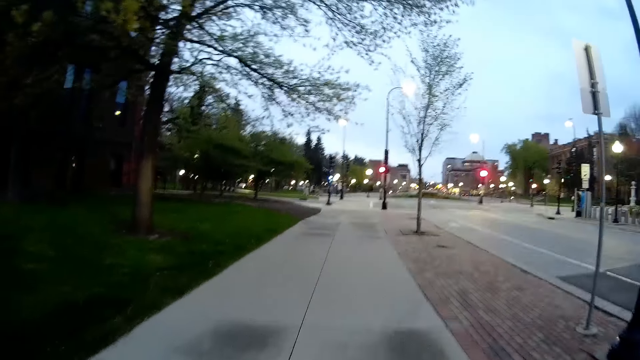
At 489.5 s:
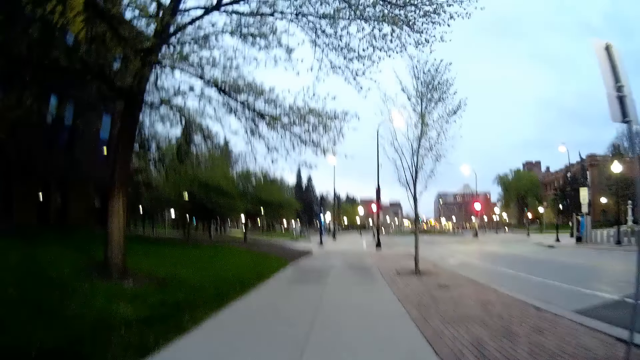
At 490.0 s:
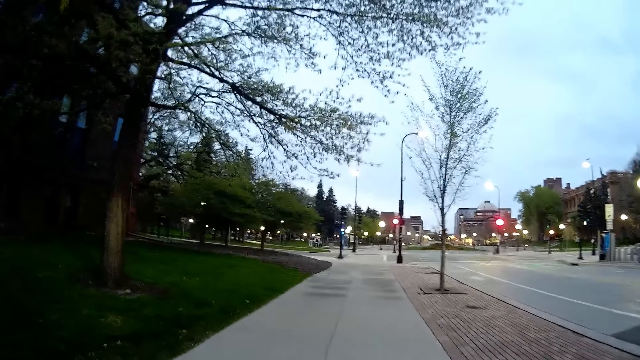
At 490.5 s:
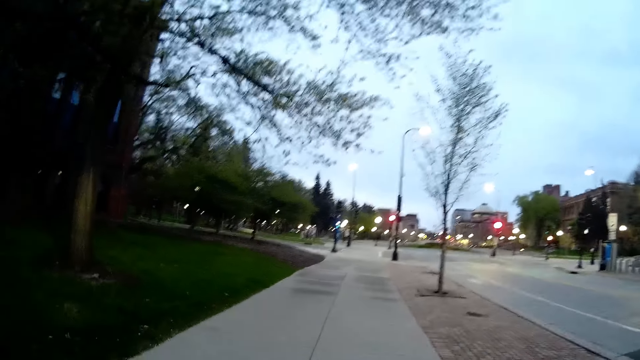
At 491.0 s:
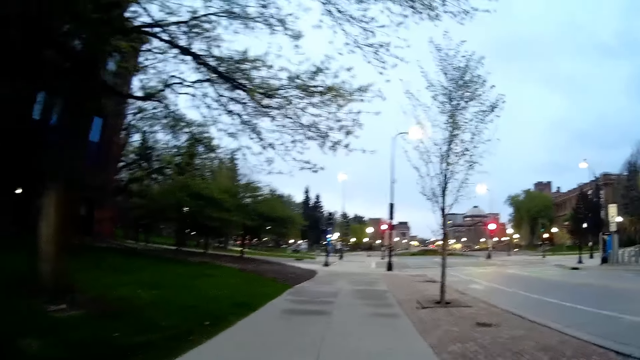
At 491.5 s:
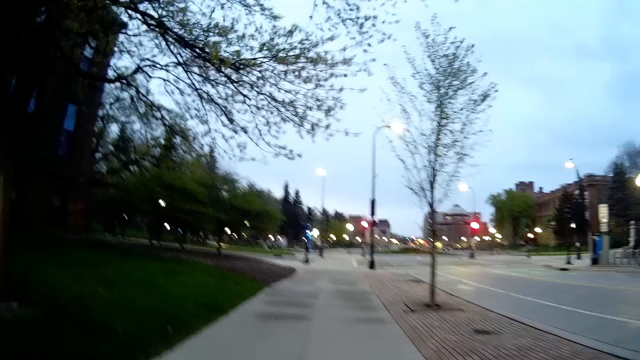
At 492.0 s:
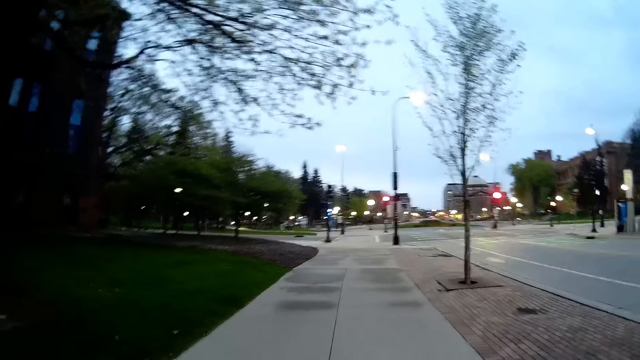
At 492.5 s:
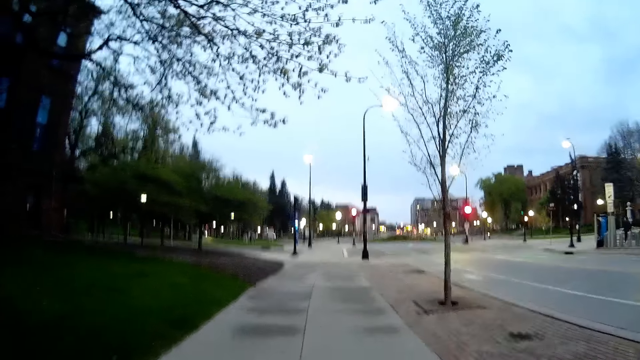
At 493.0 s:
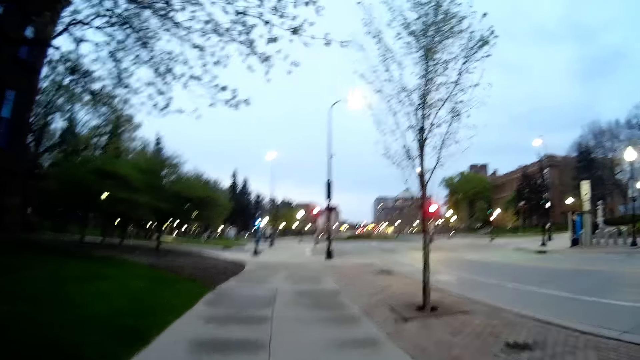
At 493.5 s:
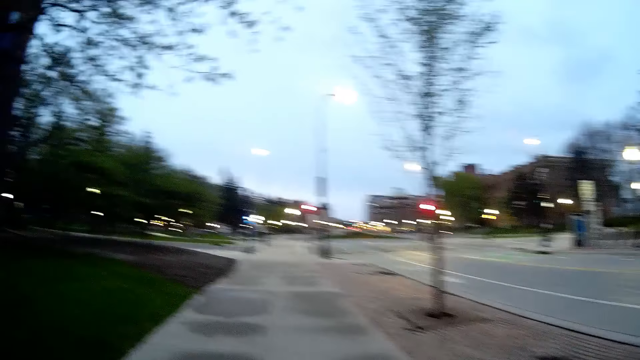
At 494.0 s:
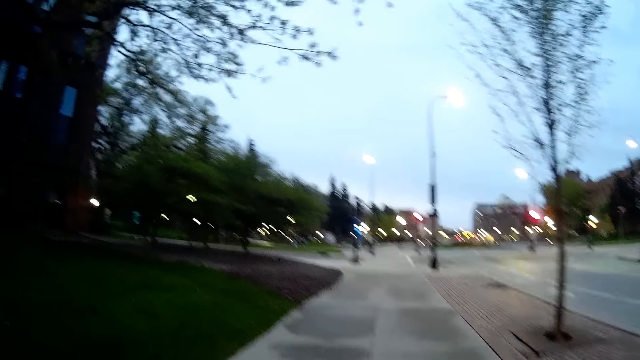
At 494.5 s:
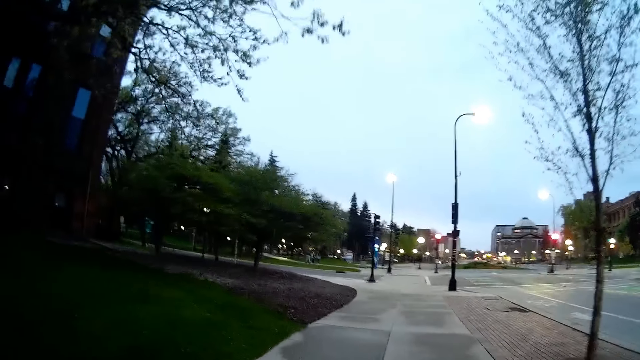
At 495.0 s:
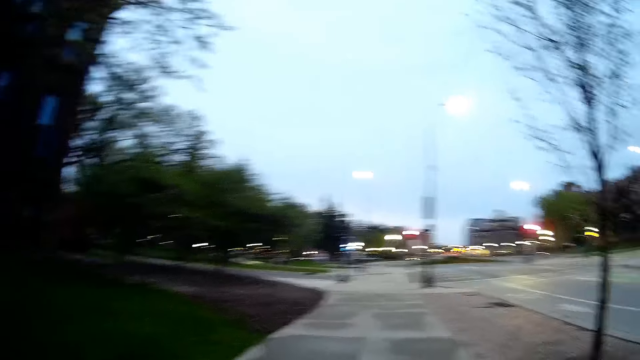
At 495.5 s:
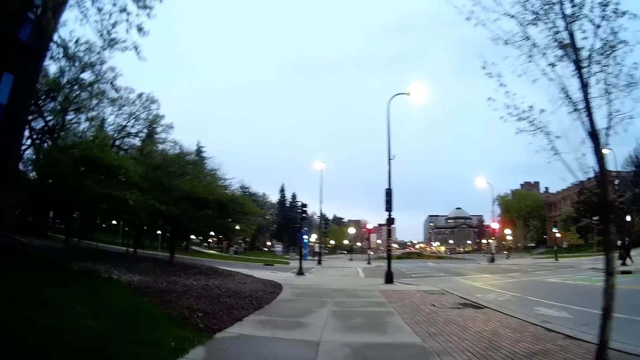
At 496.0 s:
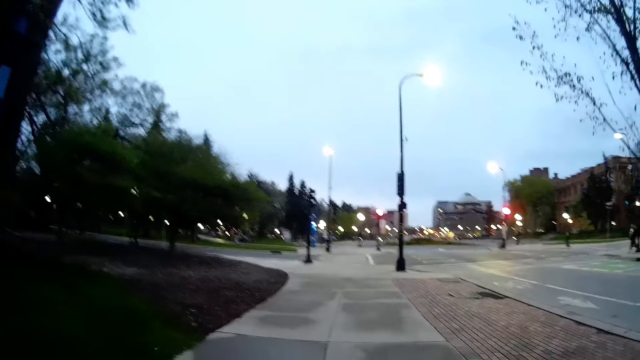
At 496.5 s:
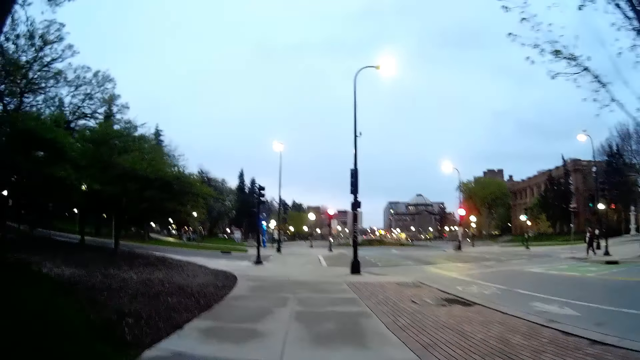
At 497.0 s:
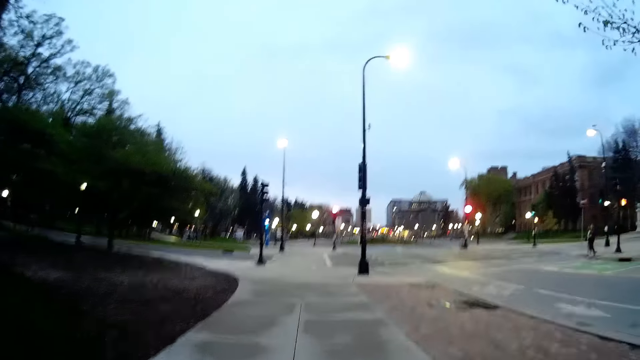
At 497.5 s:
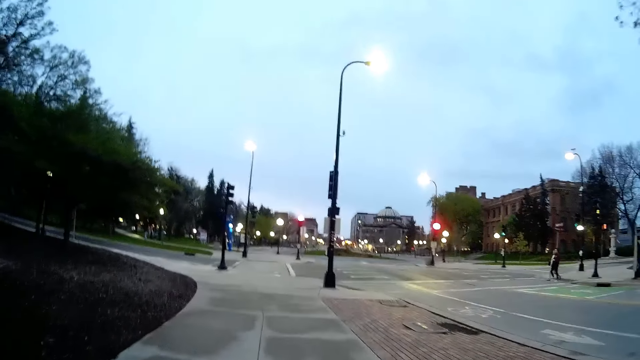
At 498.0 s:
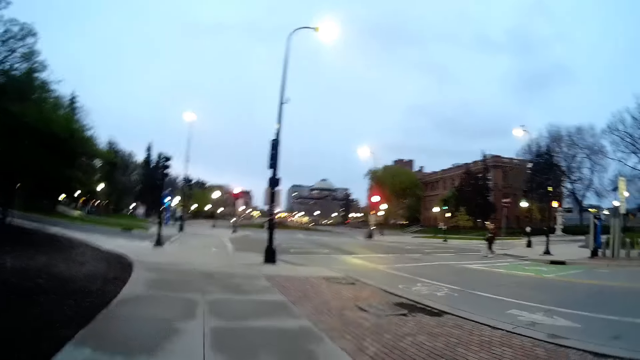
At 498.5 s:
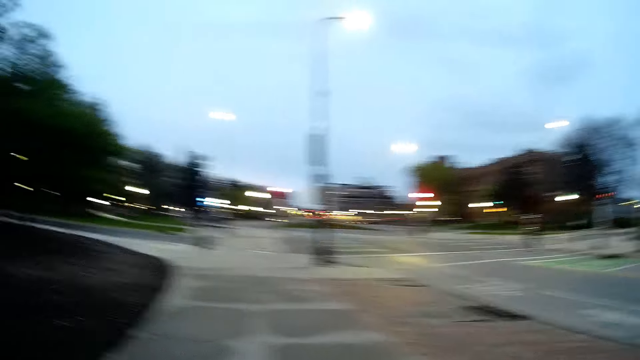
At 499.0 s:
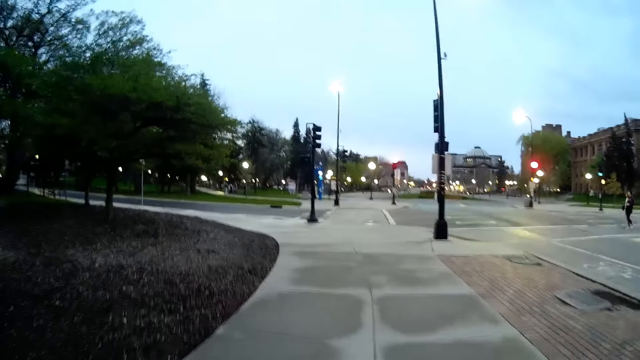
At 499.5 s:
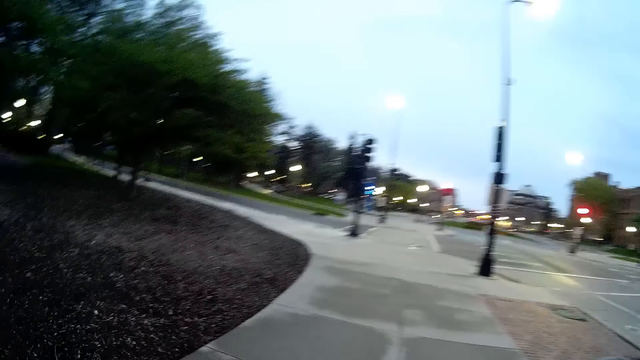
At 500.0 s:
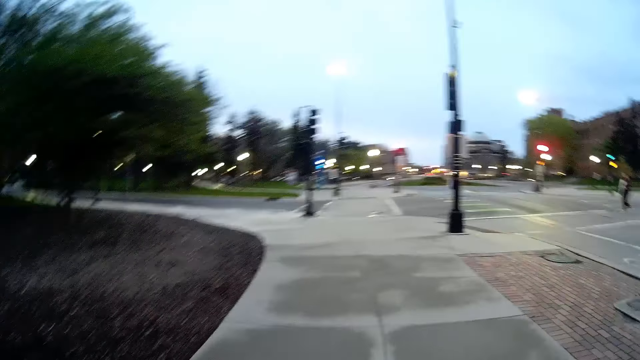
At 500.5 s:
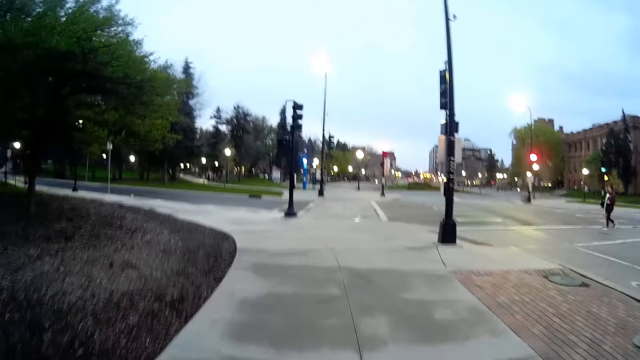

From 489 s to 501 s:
The camera wearer interacts with the woman.

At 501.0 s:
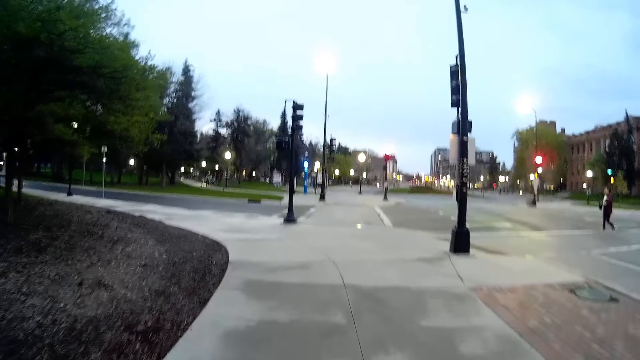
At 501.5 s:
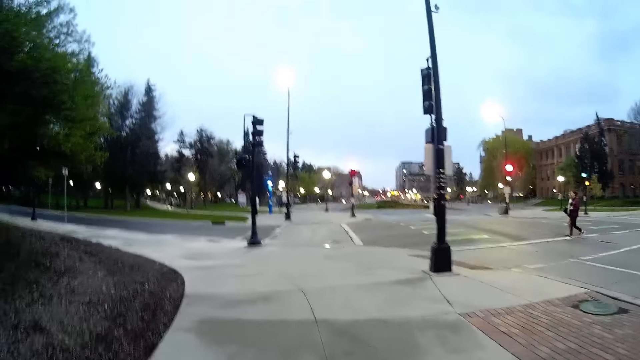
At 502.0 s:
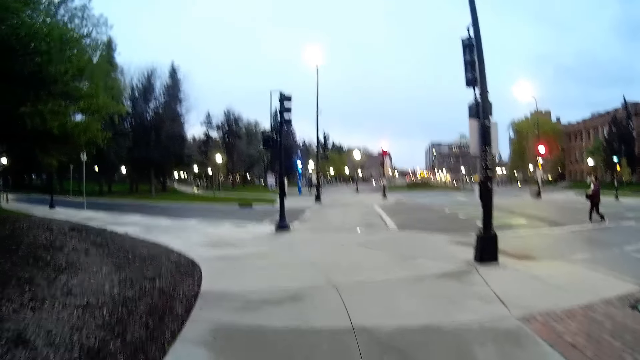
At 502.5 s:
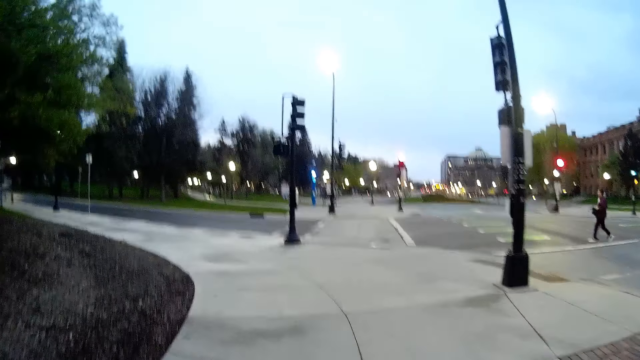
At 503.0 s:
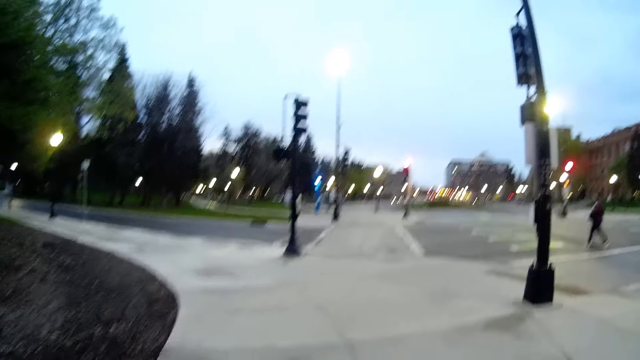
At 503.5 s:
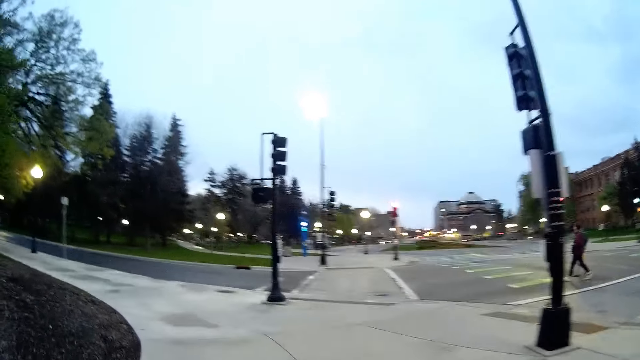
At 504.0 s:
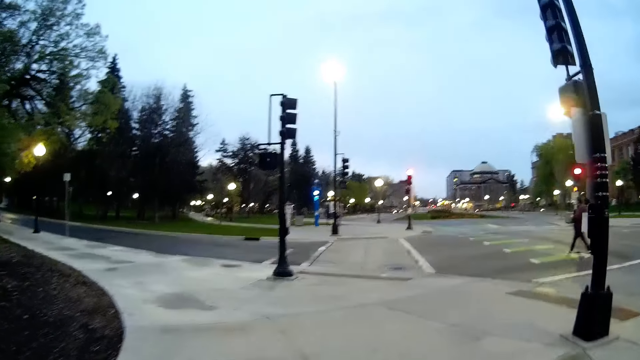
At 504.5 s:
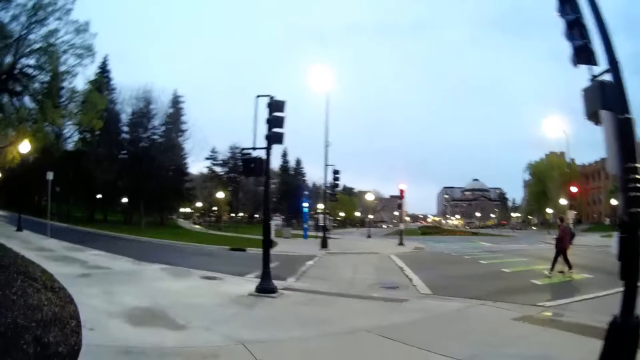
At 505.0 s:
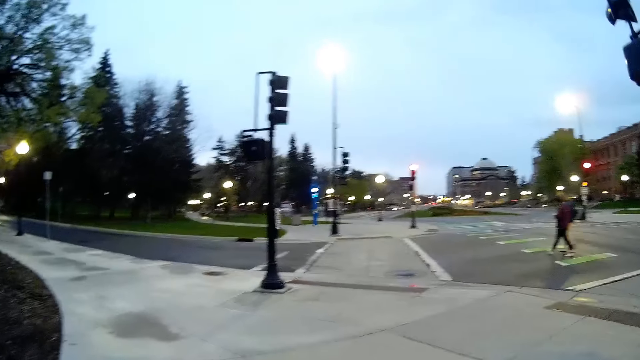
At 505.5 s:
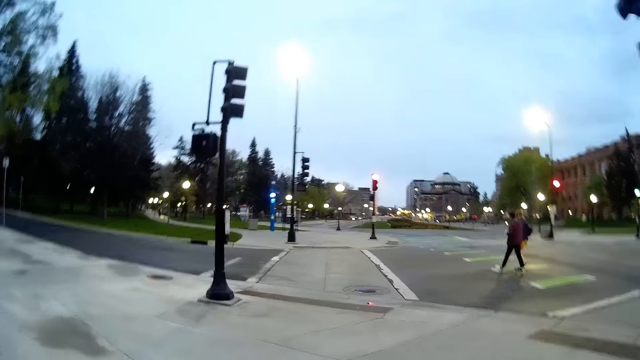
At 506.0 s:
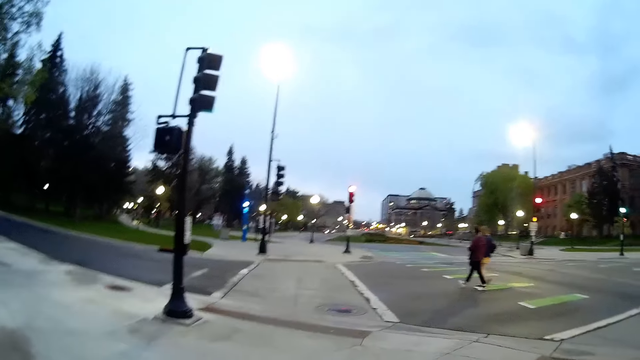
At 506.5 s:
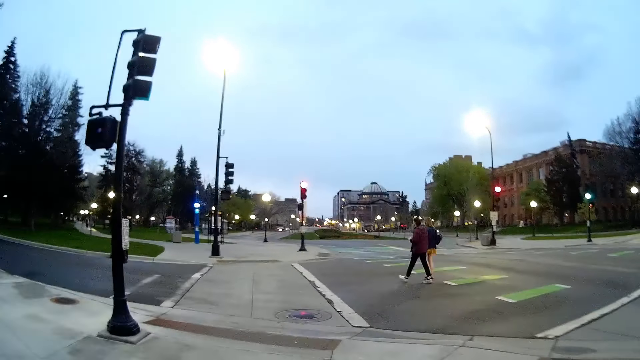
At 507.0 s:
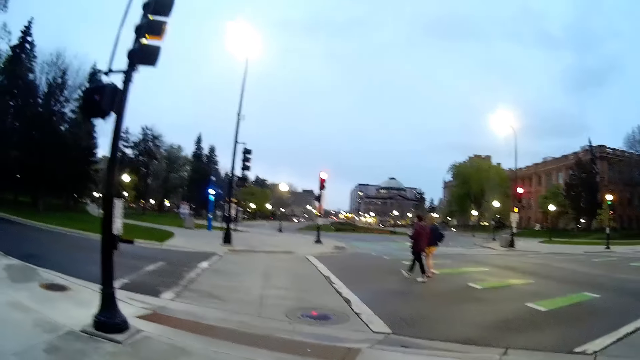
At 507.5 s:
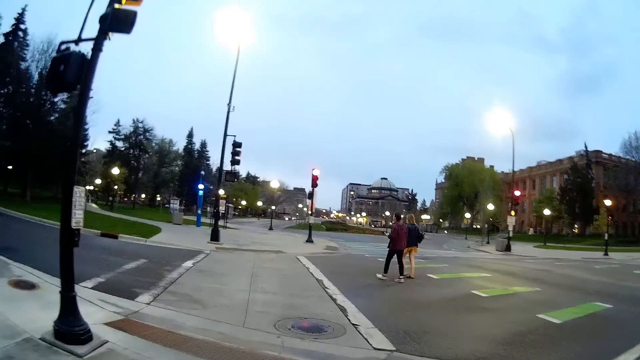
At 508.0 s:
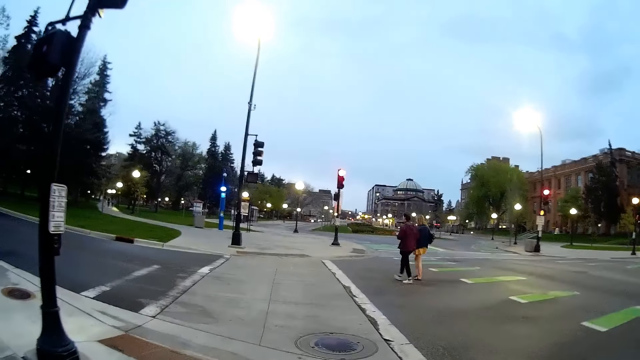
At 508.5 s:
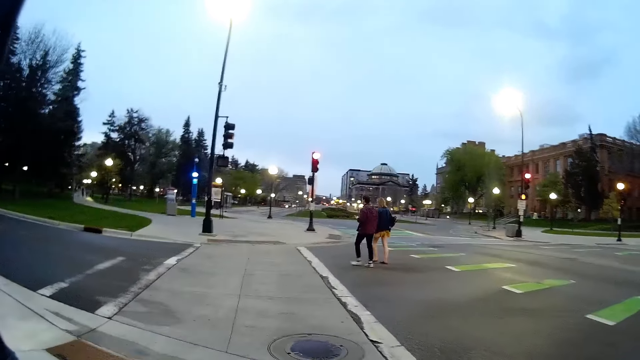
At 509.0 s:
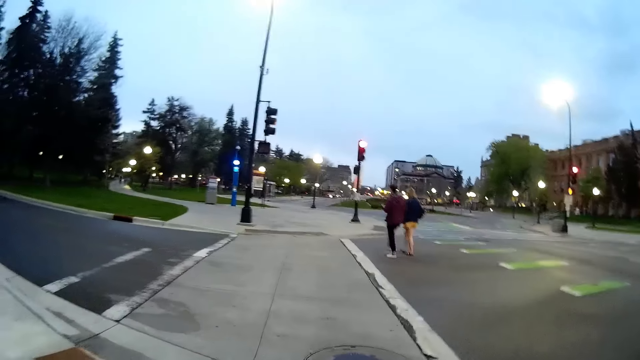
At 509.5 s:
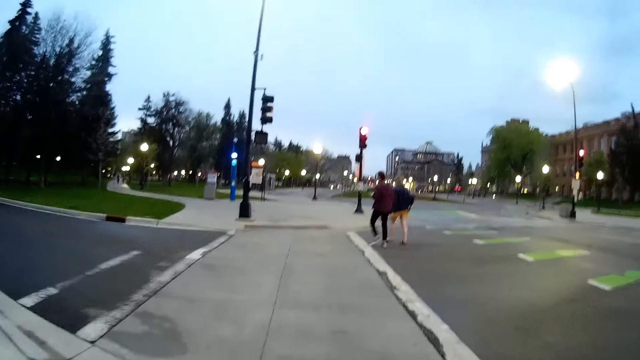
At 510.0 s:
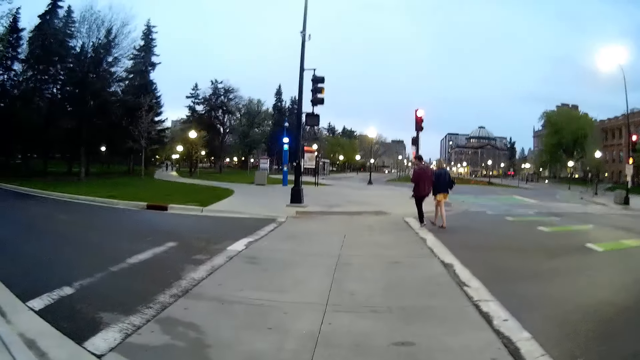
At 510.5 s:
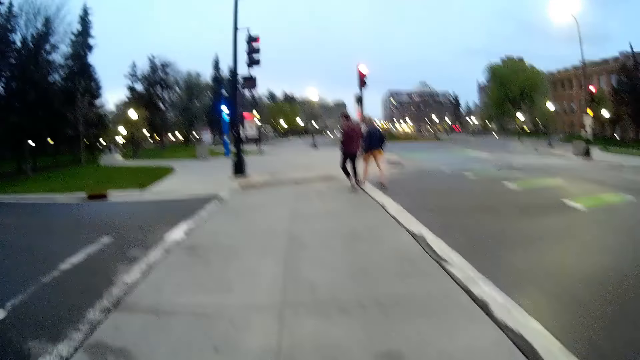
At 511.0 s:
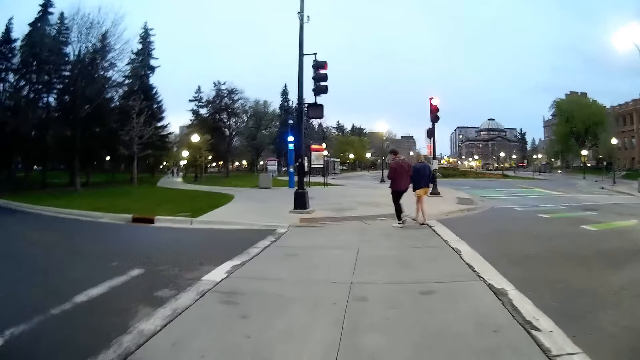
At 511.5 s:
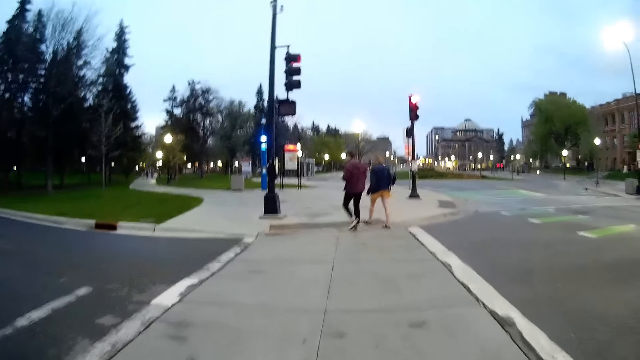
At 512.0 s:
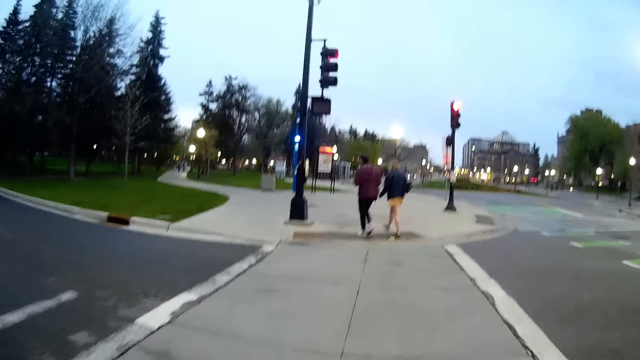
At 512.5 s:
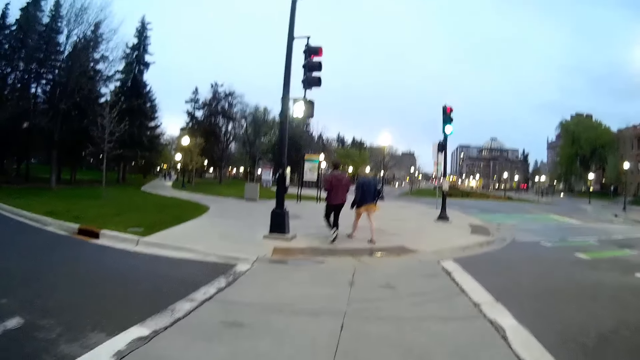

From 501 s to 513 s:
The camera wearer crosses a road with the woman.
